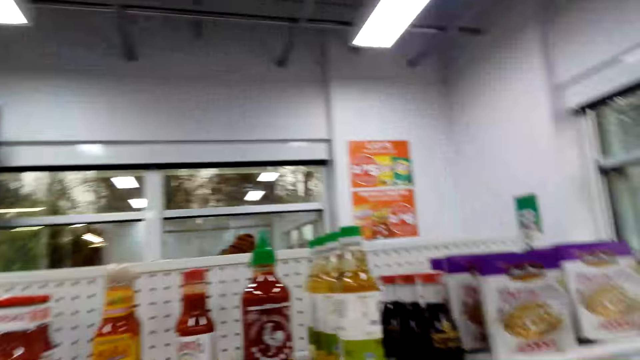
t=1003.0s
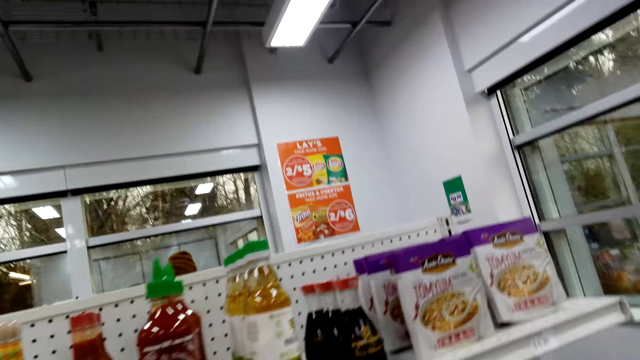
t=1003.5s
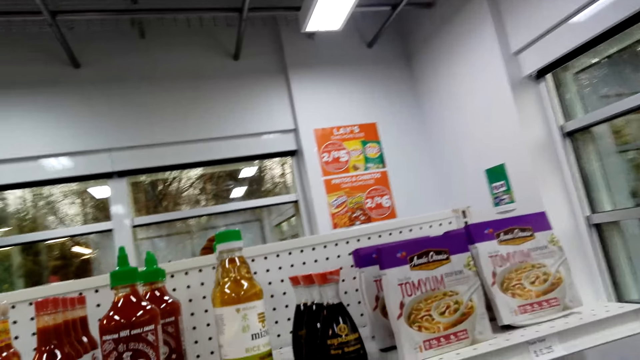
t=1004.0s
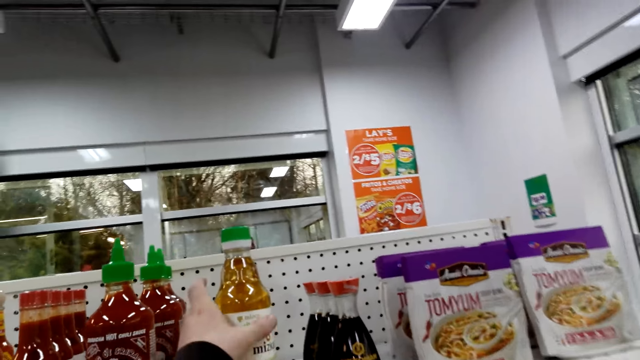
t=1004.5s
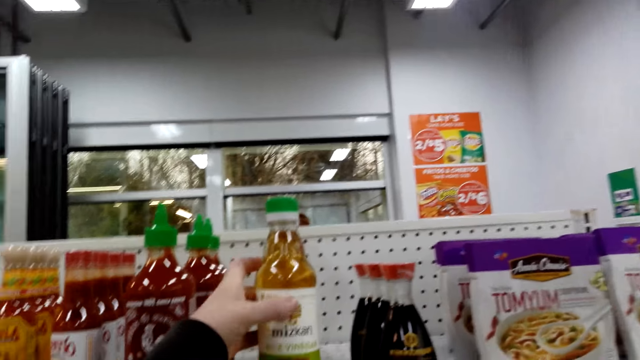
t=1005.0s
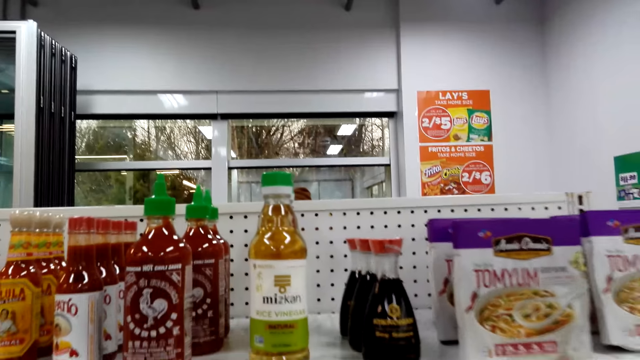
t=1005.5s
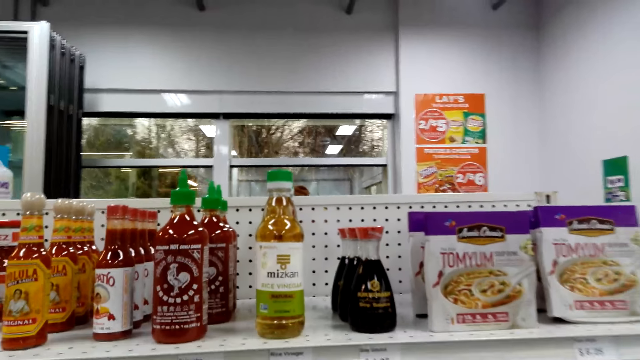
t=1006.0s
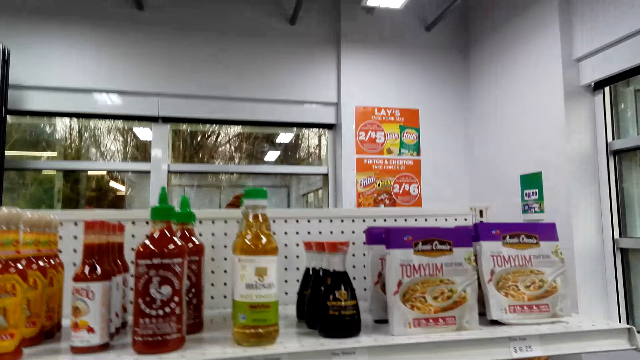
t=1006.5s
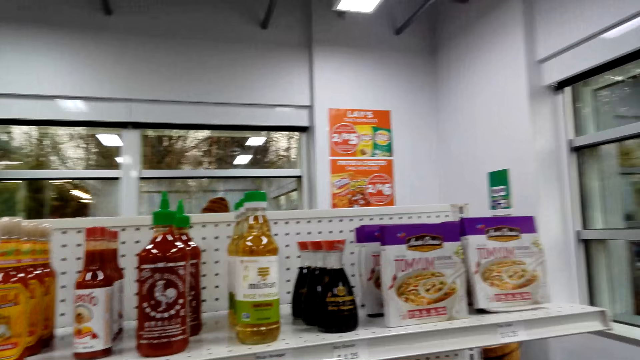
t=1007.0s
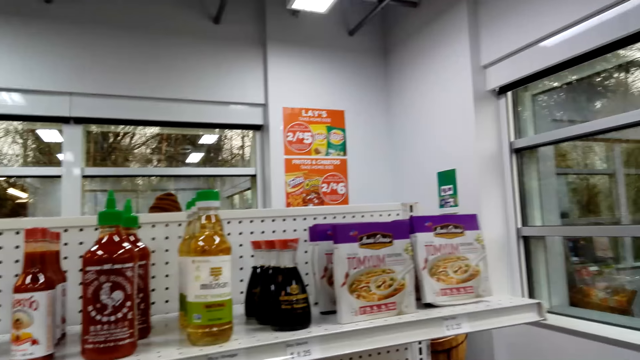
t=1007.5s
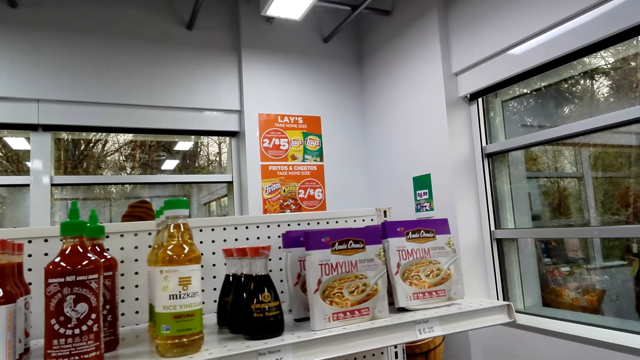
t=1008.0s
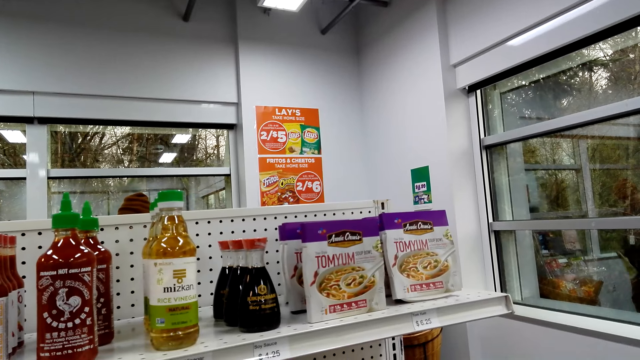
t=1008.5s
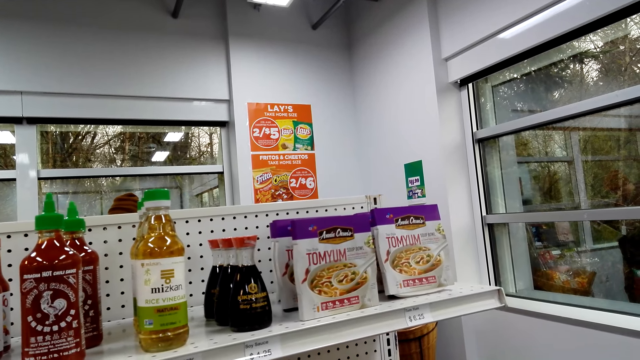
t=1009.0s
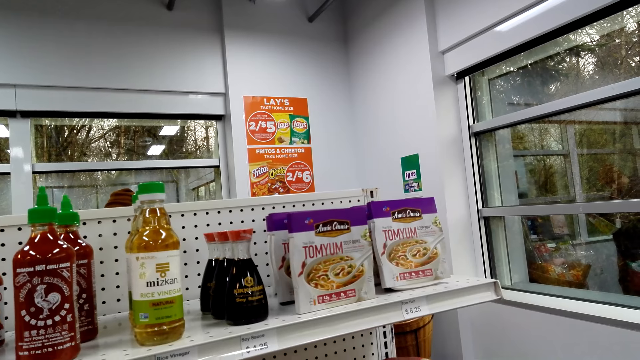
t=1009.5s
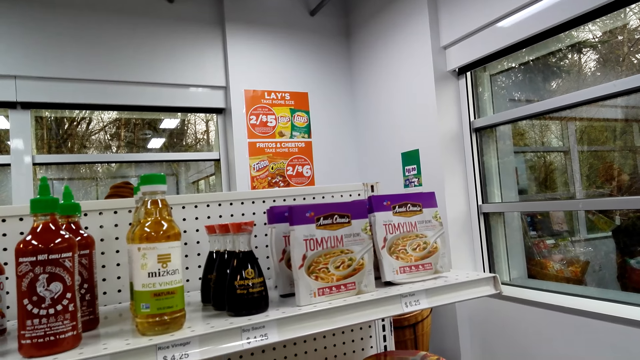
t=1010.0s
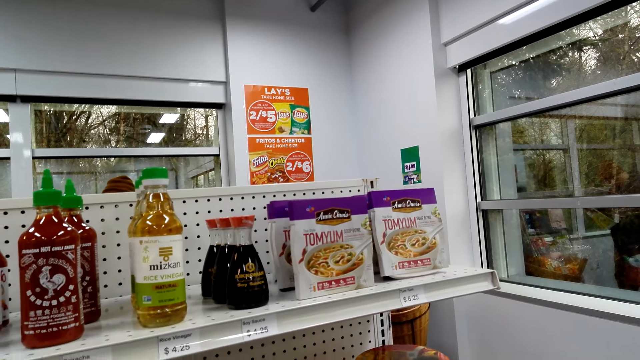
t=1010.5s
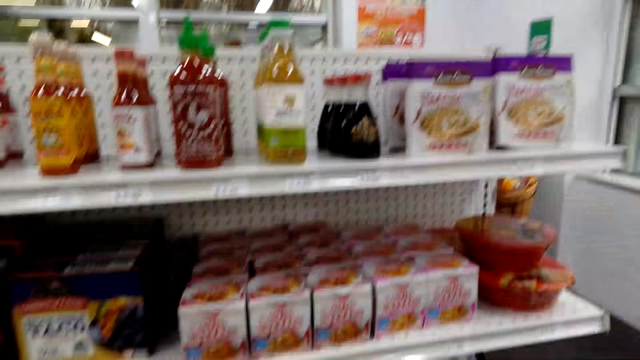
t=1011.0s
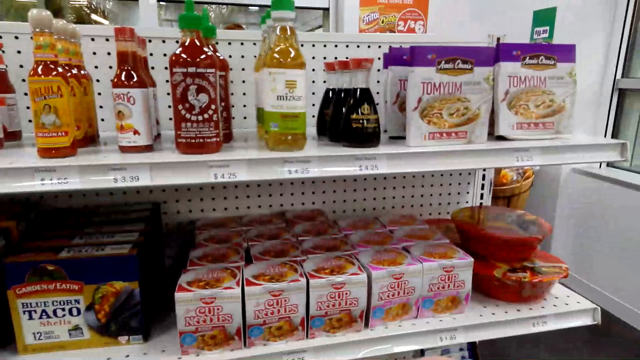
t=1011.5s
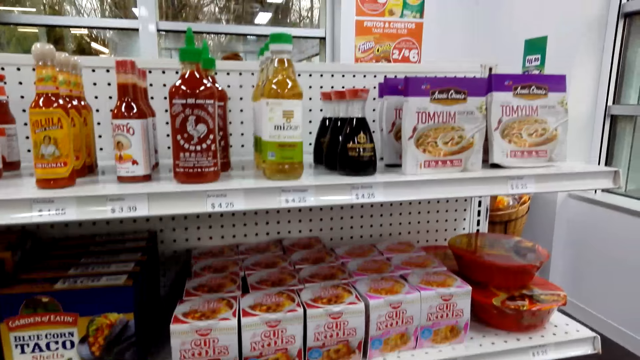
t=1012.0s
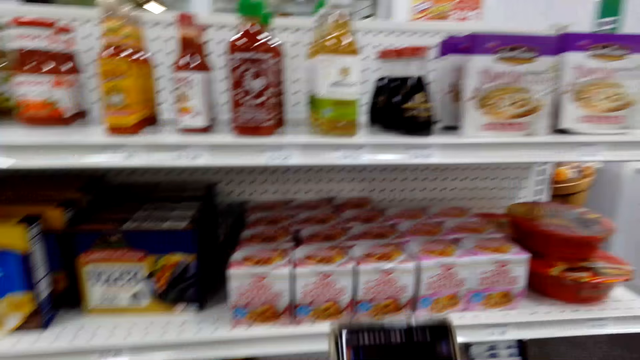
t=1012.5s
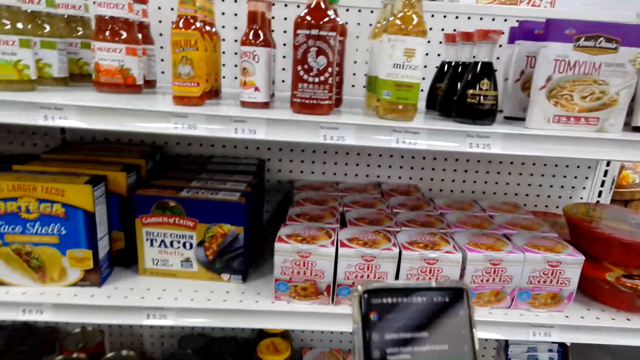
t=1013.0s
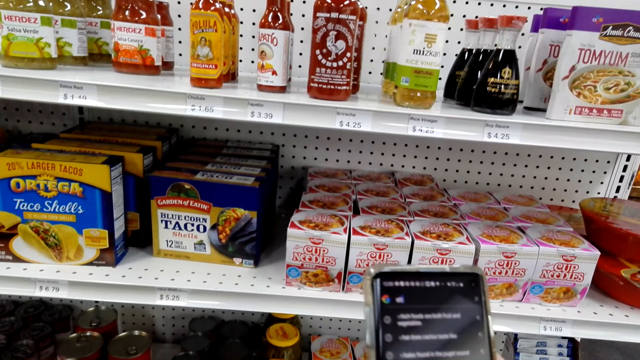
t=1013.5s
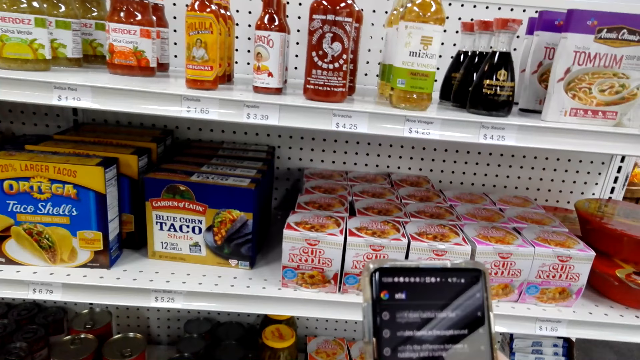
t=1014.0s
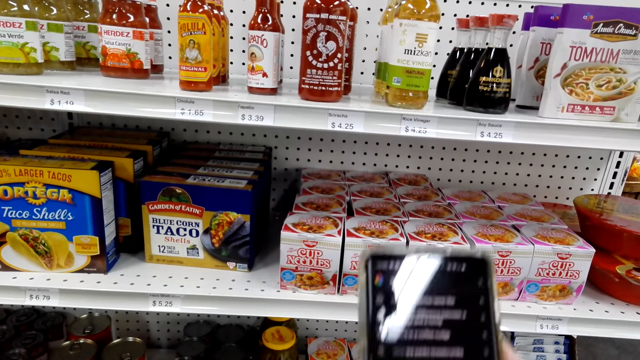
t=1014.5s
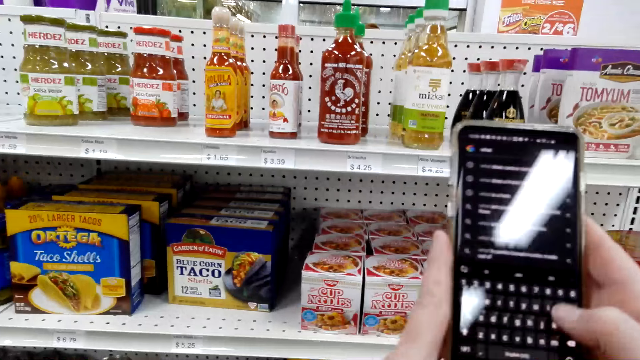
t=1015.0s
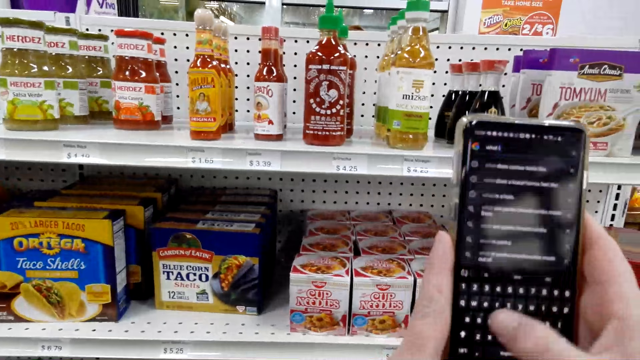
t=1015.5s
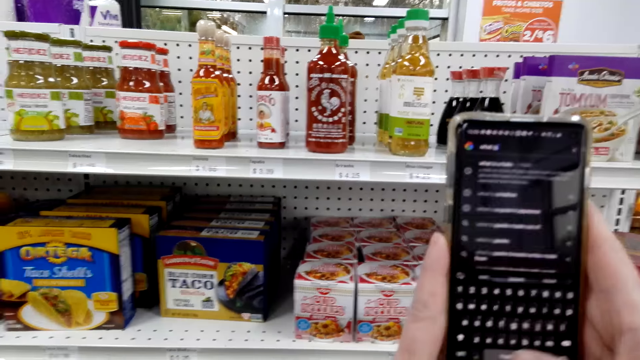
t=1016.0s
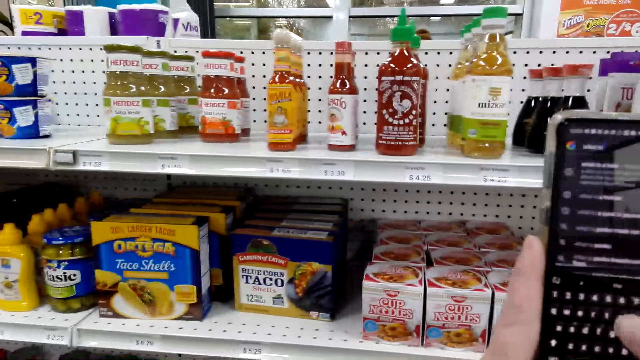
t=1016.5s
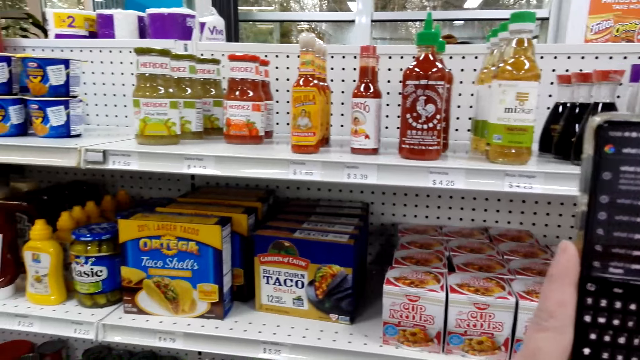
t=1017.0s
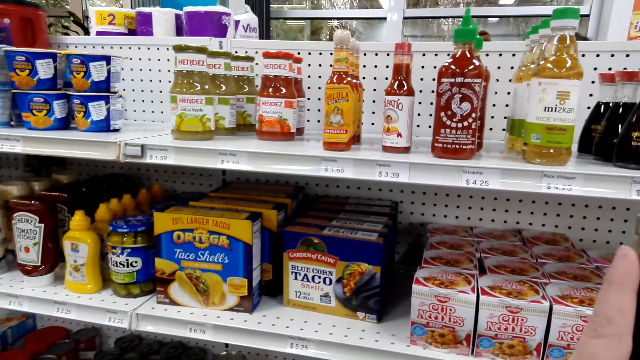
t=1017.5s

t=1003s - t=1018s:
The camera wearer moves a bottle. They touch the bottle of Mizkan. They look around. They type on the phone.

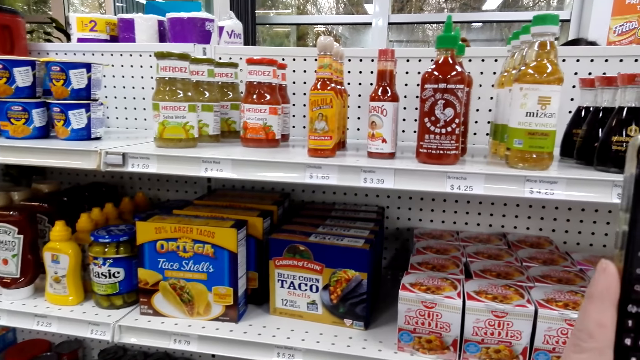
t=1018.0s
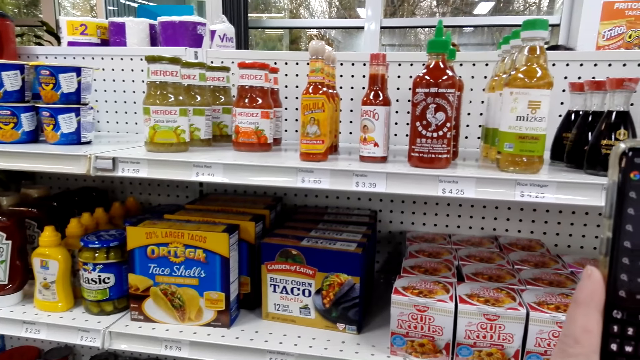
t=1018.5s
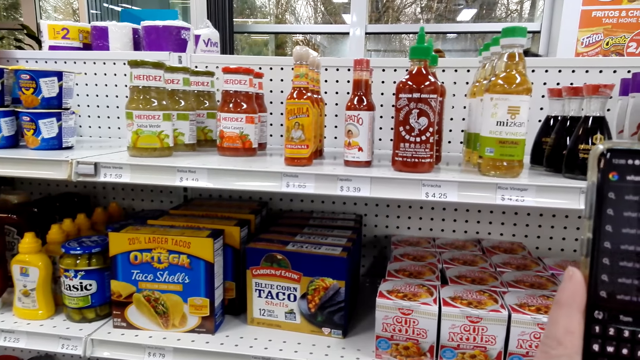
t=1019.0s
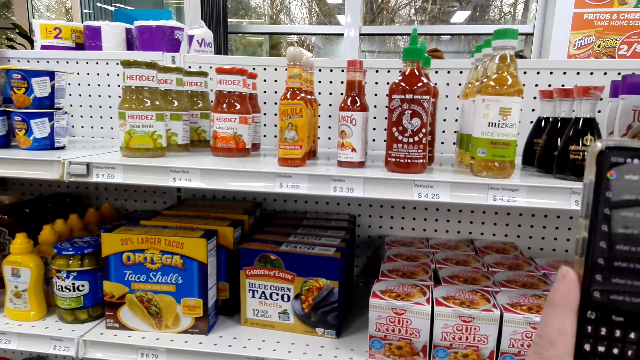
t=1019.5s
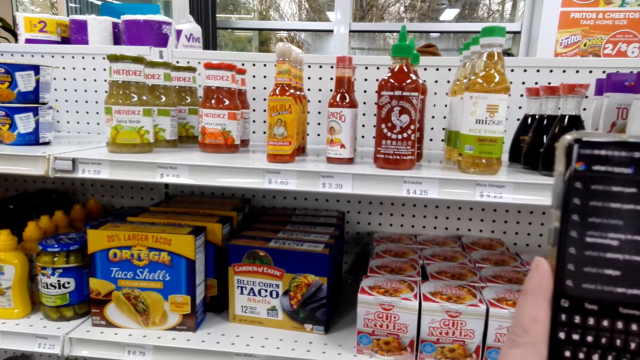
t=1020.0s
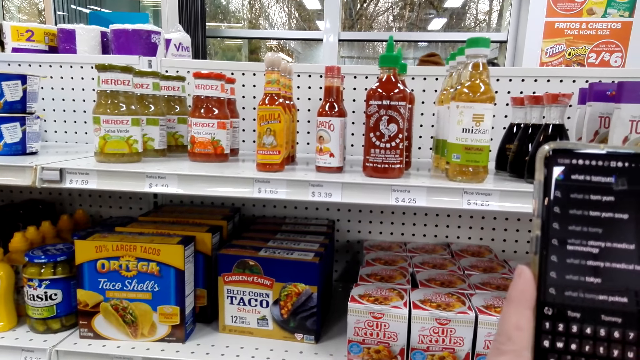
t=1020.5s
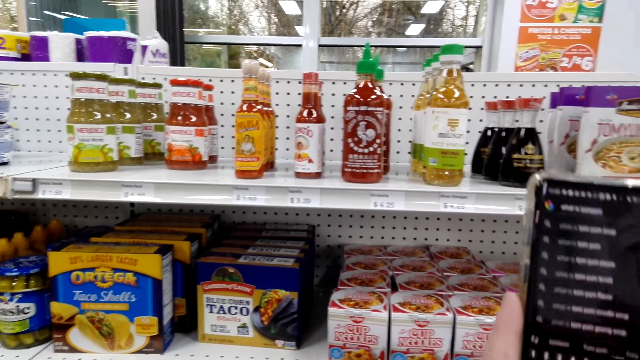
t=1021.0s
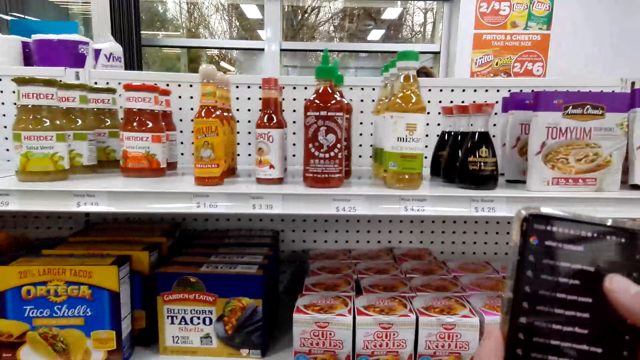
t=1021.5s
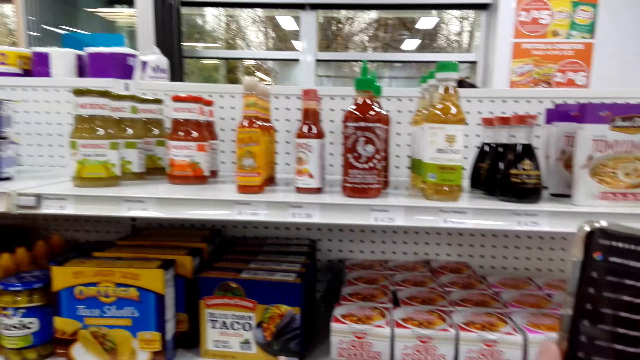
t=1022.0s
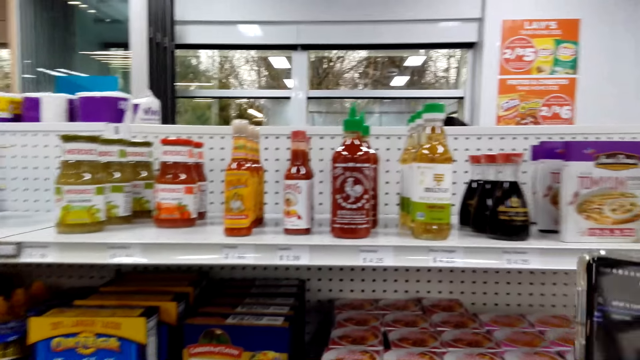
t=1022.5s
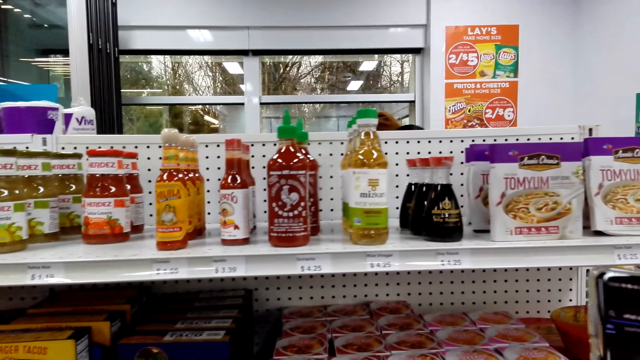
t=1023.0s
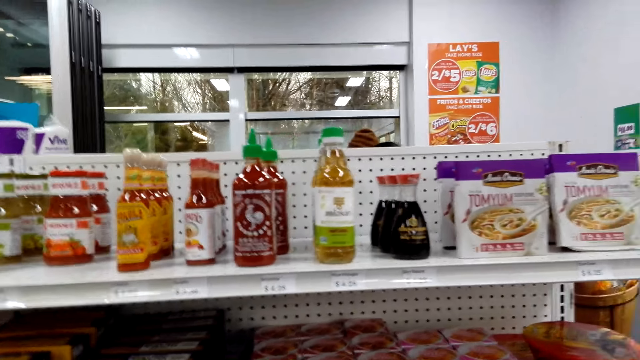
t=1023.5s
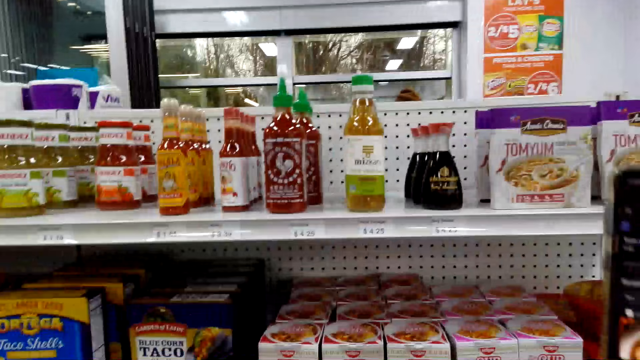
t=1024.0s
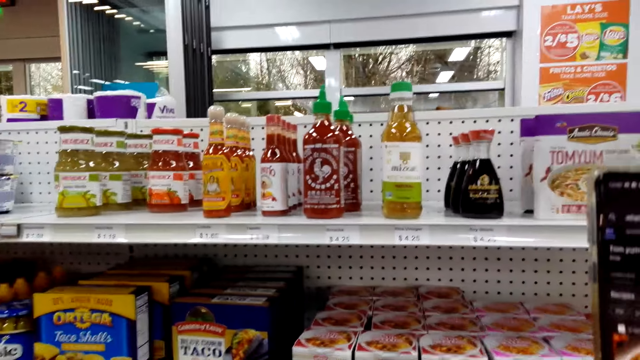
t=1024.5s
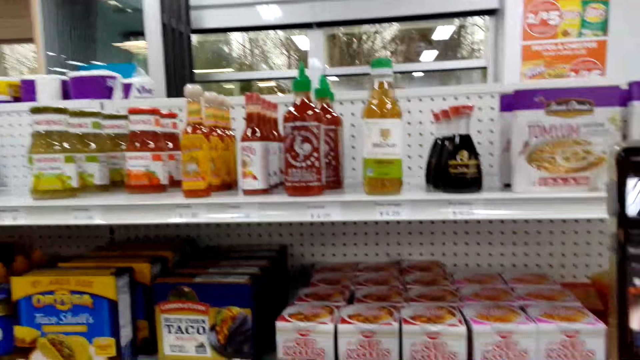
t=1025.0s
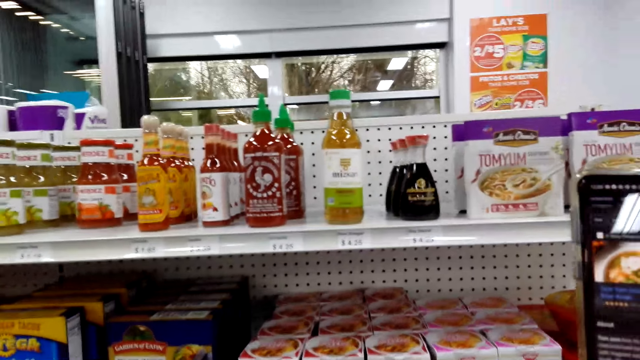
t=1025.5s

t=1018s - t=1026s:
The camera wearer moves around her hand.
